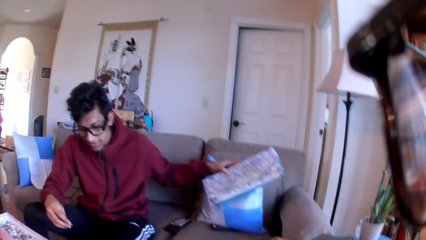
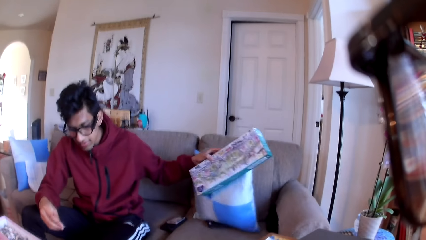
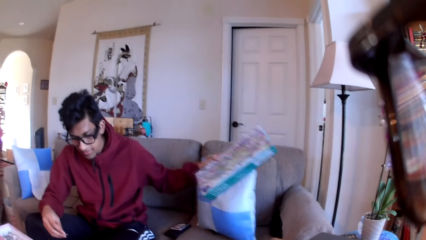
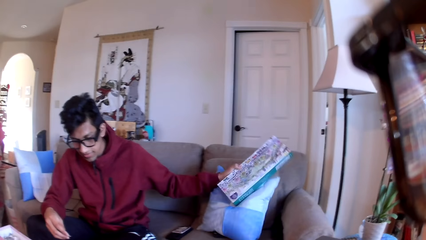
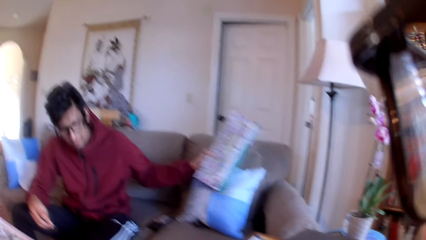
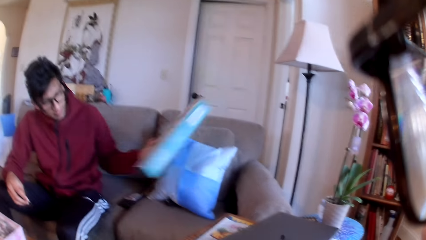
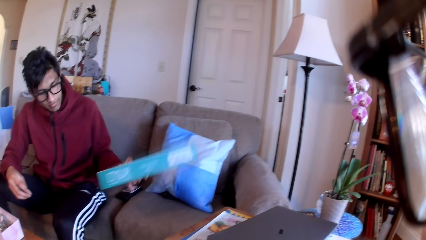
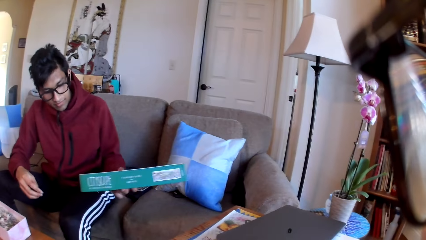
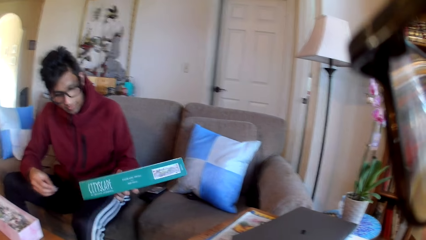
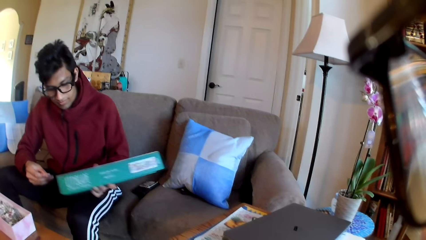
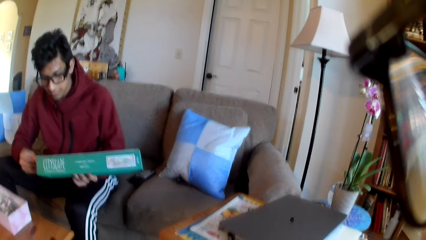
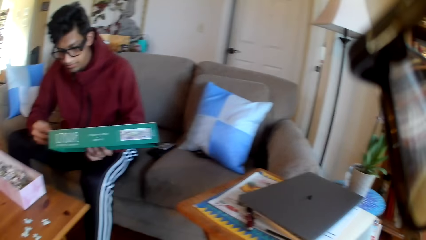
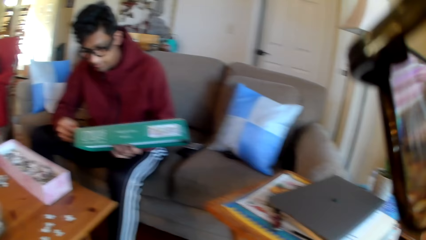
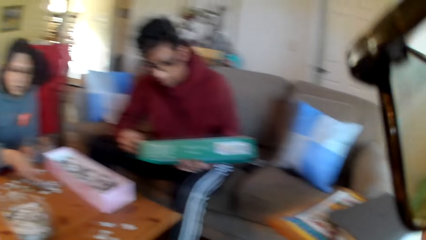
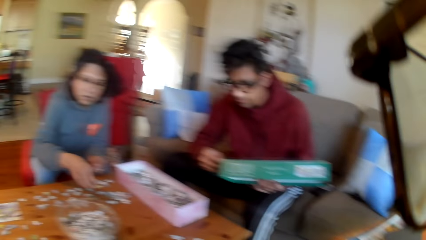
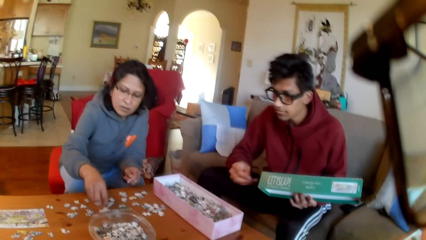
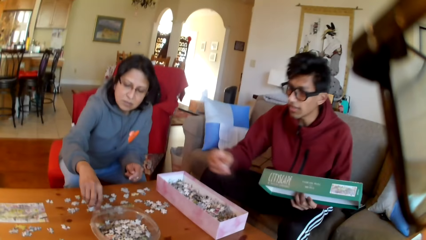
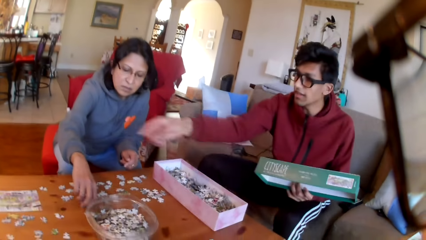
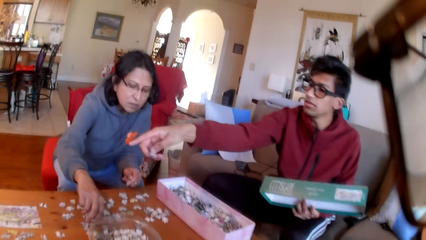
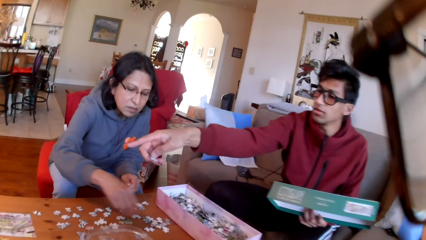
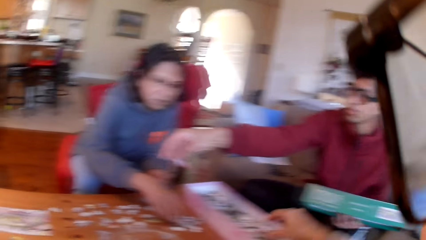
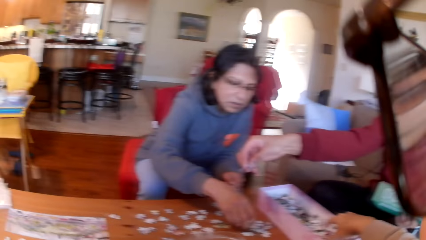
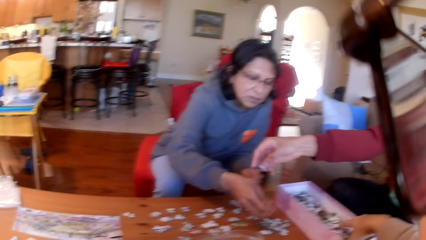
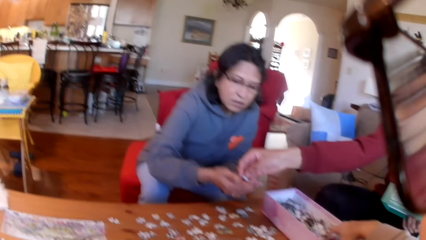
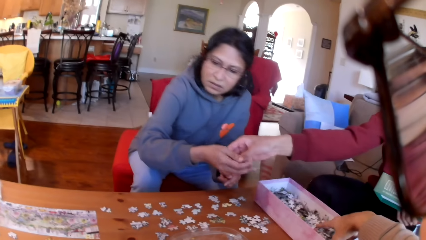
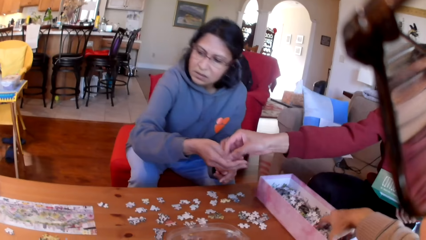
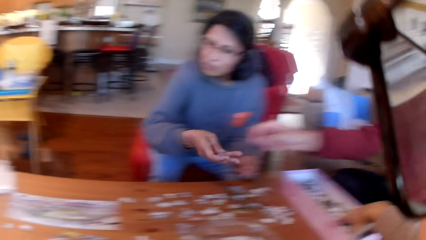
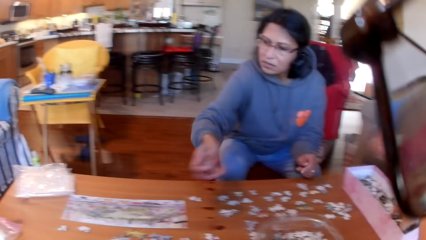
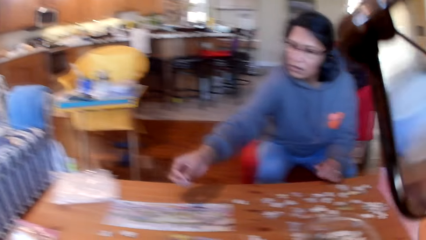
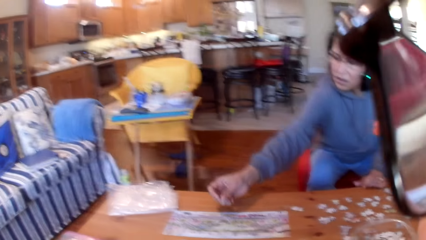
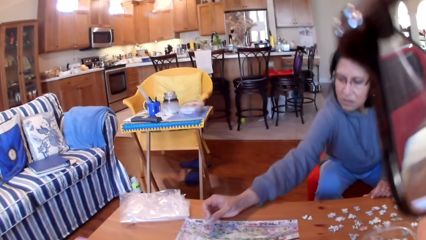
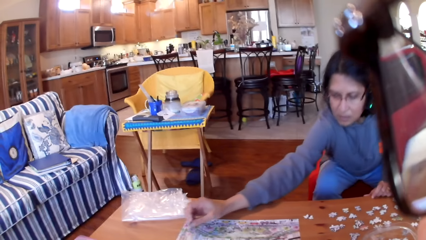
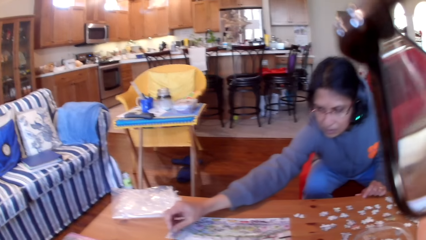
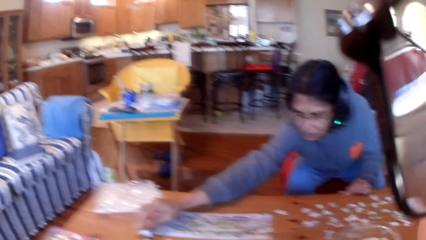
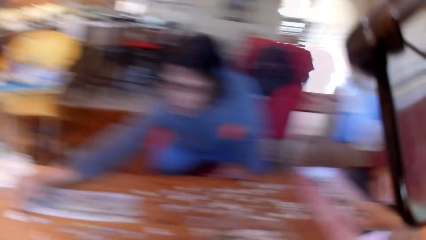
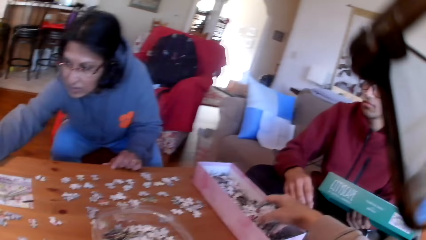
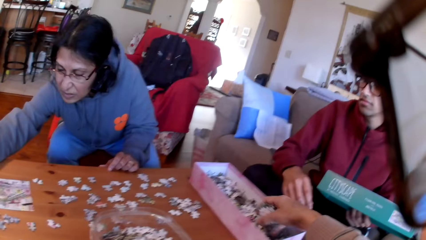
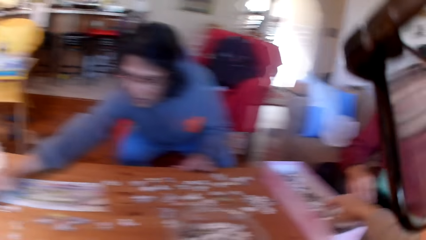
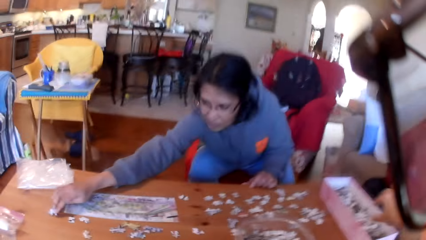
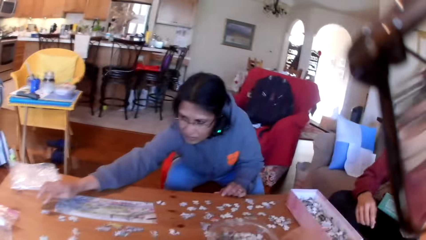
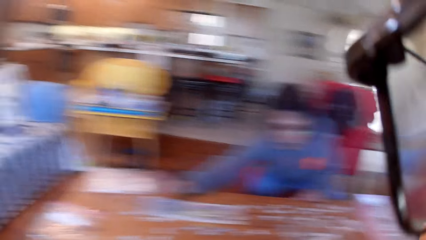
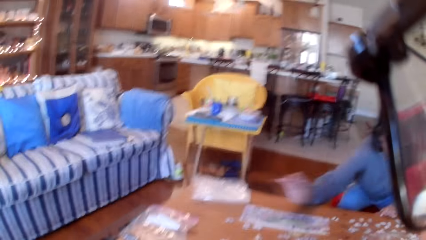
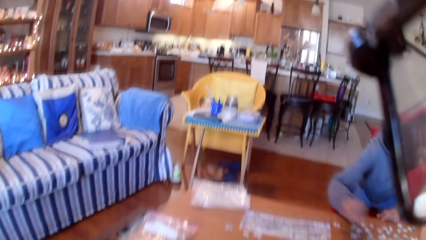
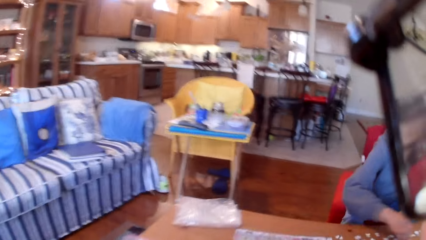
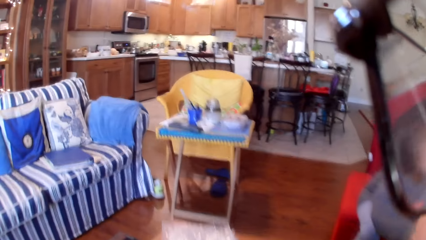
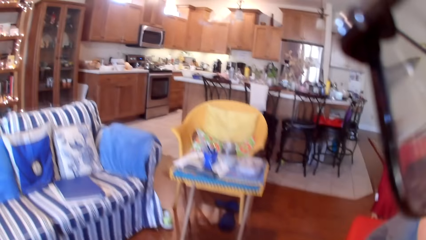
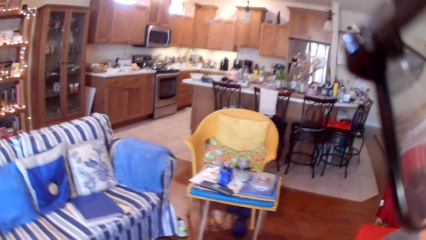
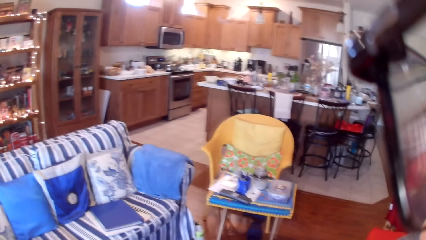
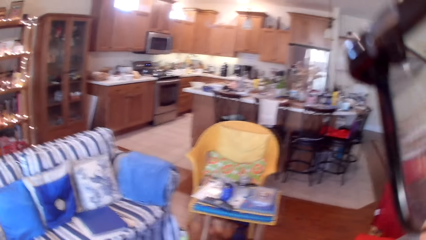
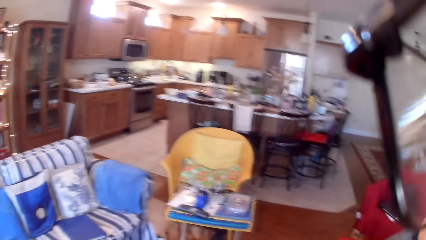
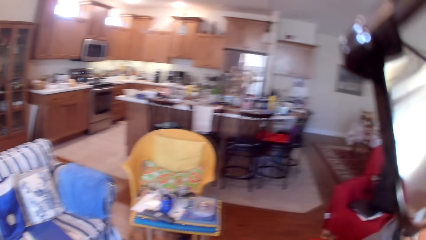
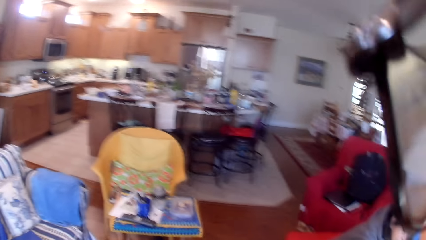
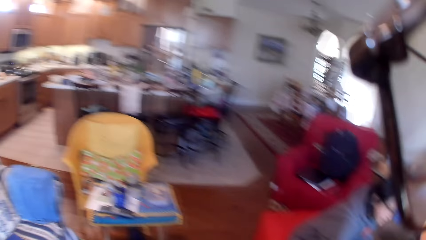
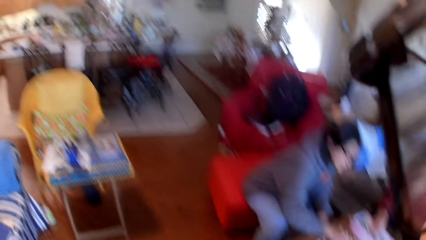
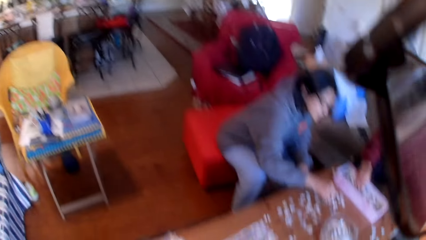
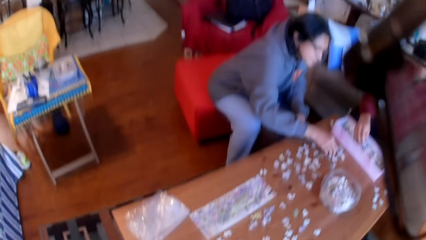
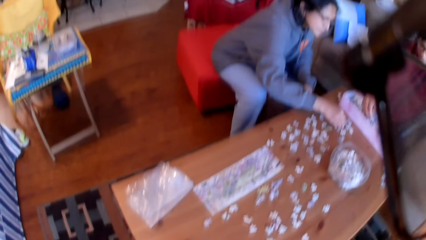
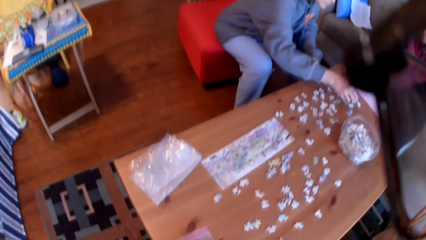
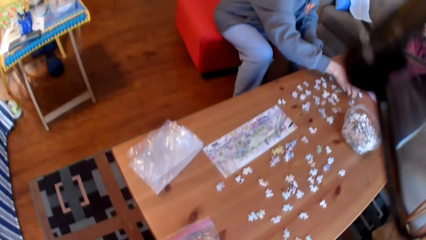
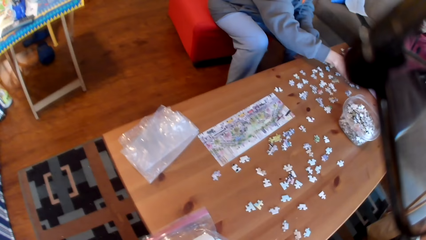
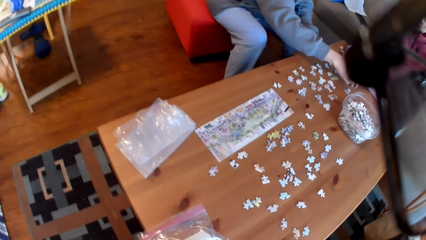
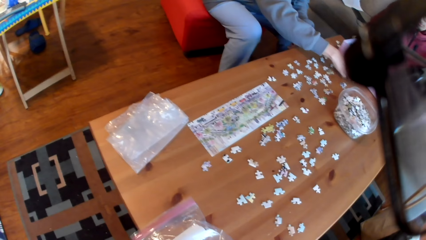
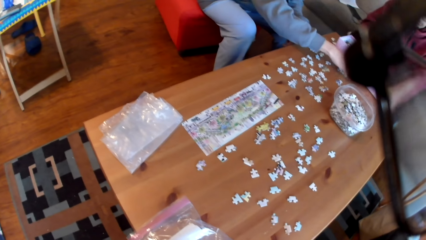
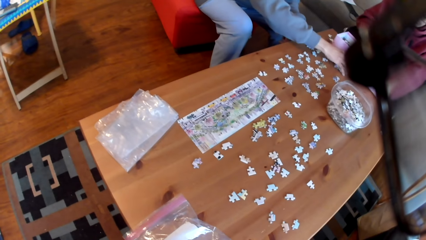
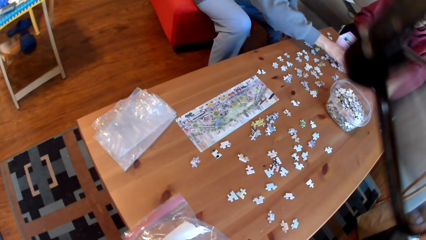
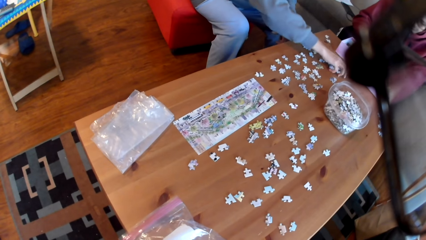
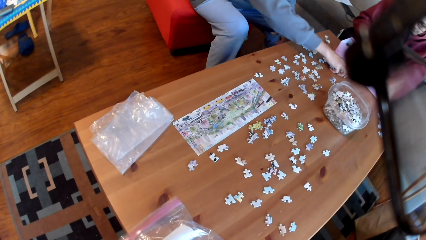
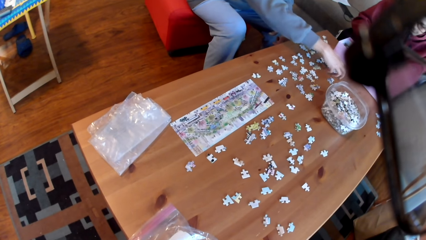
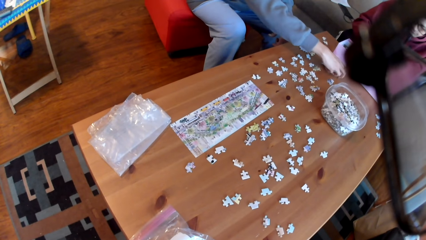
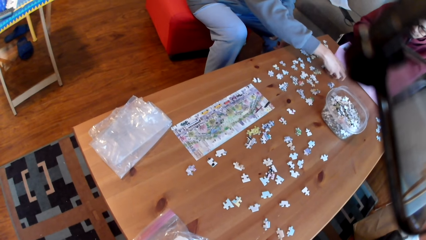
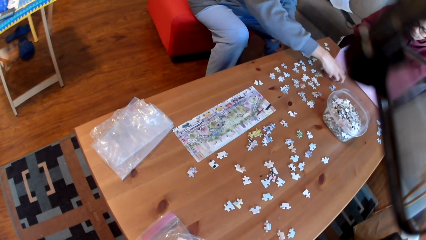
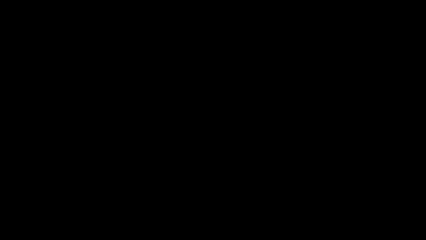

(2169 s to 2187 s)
A man takes a box and moves a pillow. The camera wearer looks at the man. The man looks at the box. The man points at the table. The man gives a woman a jigsaw puzzle. The camera wearer takes the puzzles. They look at the table. They stand from the couch. The woman arranges the jigsaw puzzle. The camera wearer looks at the table. The woman takes the puzzles.
